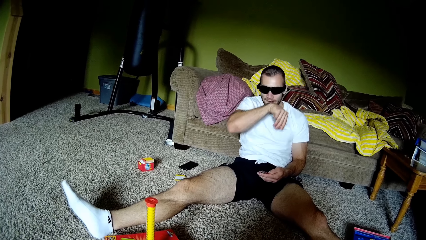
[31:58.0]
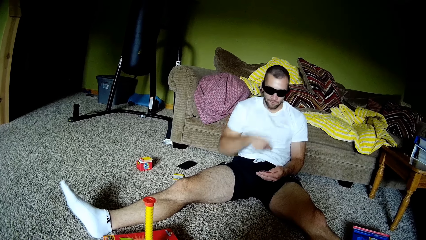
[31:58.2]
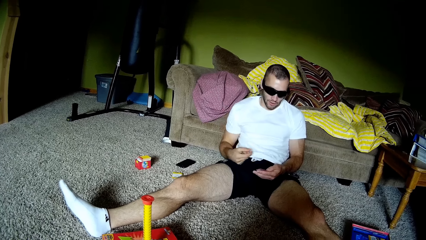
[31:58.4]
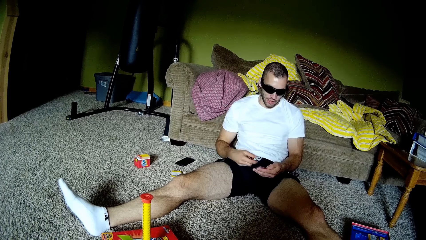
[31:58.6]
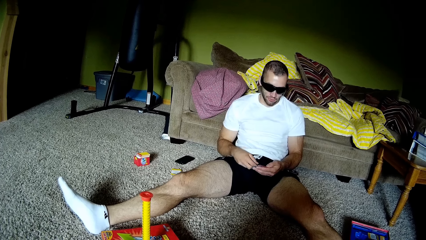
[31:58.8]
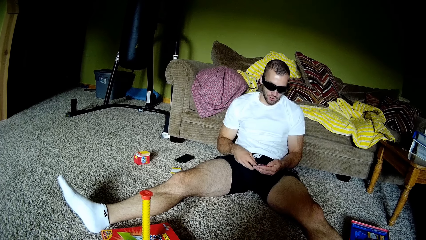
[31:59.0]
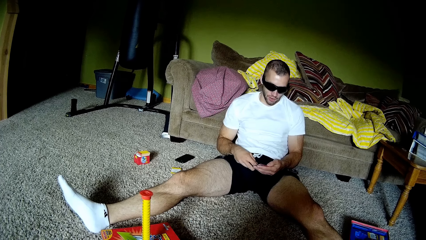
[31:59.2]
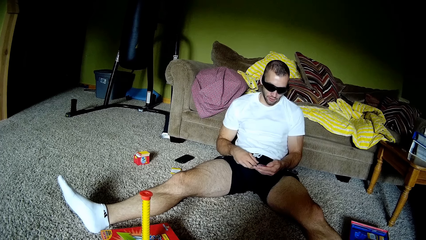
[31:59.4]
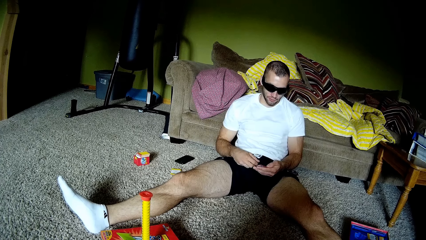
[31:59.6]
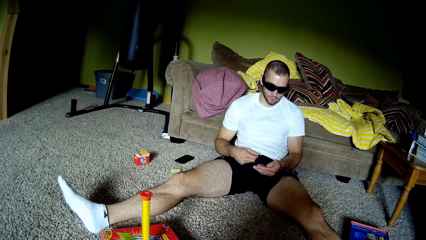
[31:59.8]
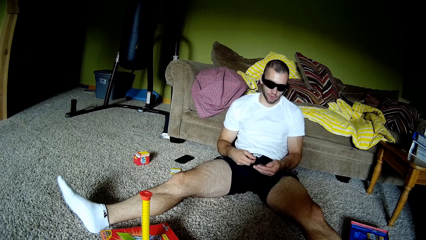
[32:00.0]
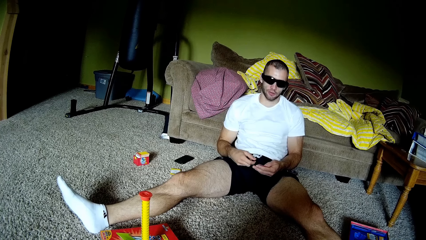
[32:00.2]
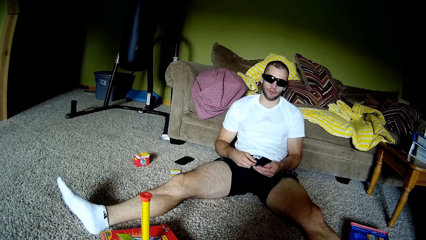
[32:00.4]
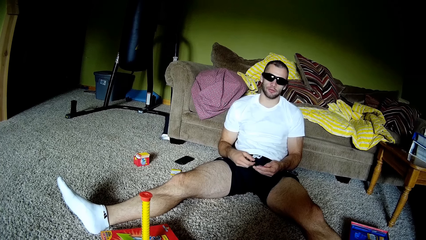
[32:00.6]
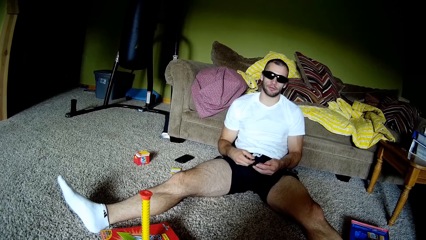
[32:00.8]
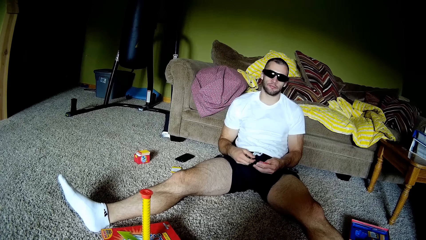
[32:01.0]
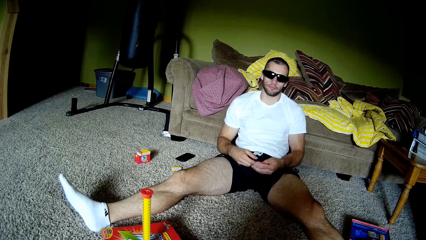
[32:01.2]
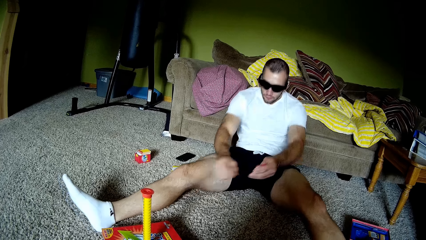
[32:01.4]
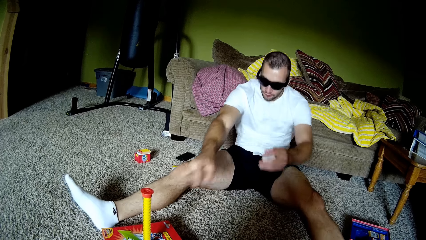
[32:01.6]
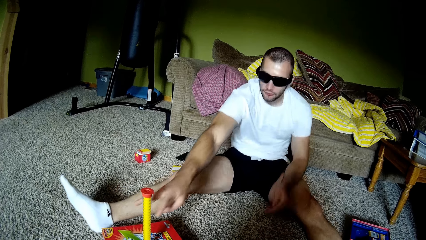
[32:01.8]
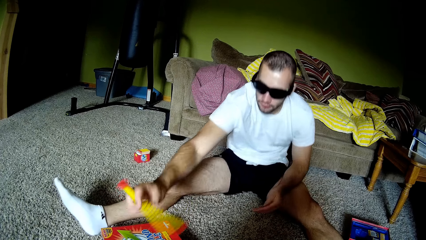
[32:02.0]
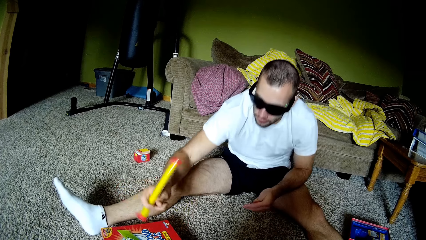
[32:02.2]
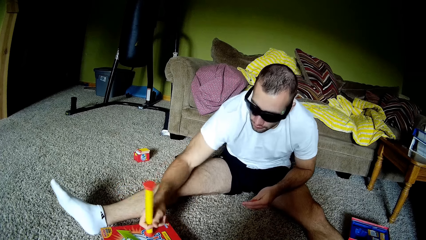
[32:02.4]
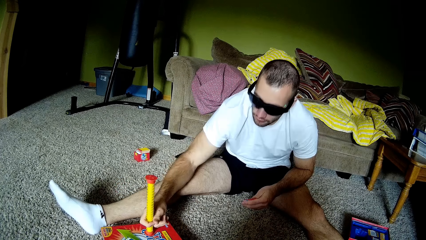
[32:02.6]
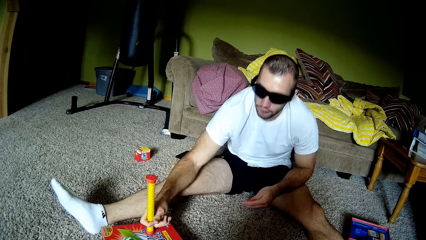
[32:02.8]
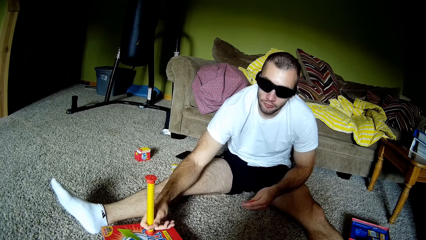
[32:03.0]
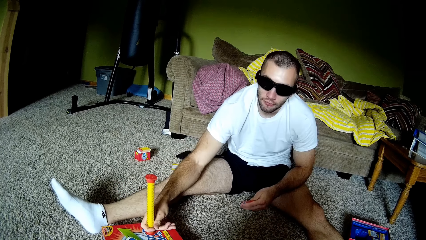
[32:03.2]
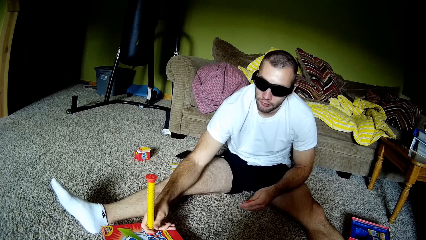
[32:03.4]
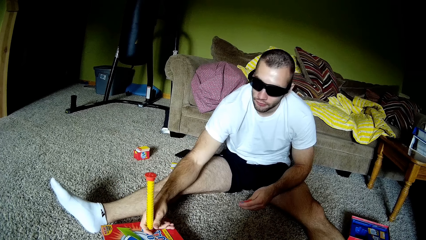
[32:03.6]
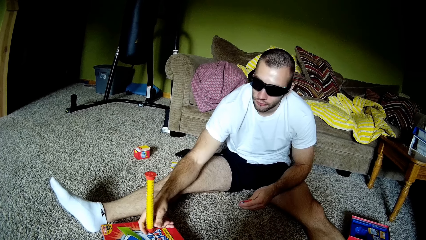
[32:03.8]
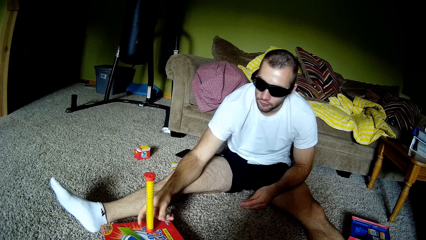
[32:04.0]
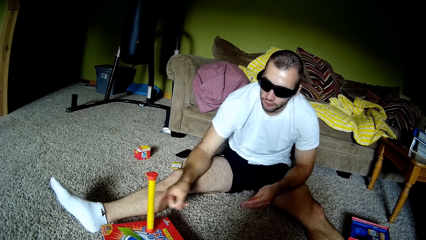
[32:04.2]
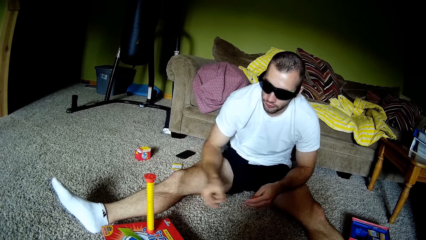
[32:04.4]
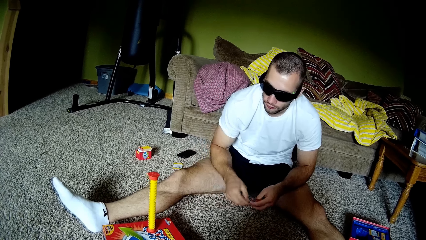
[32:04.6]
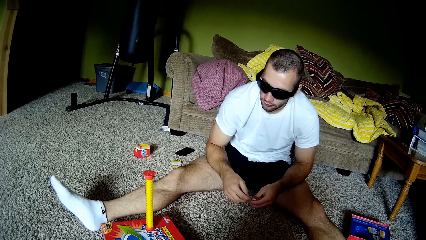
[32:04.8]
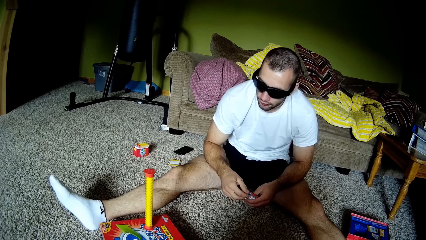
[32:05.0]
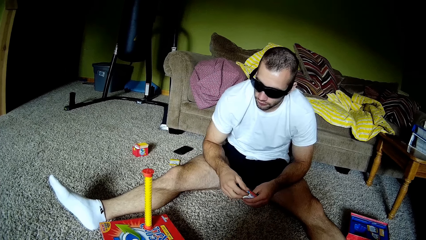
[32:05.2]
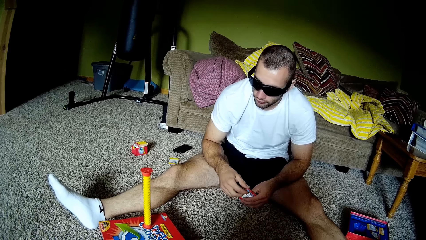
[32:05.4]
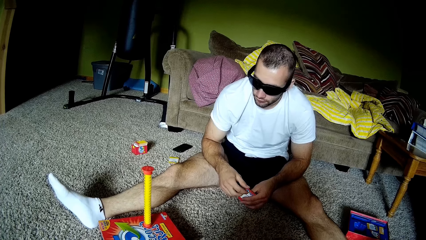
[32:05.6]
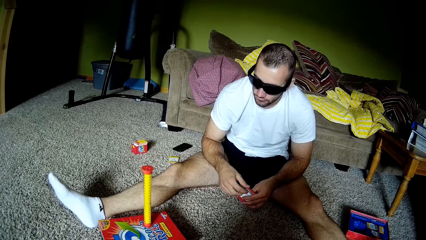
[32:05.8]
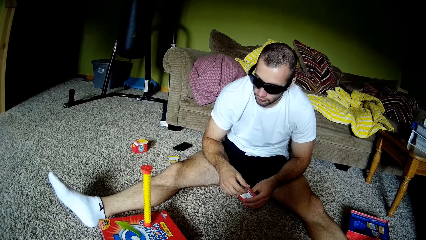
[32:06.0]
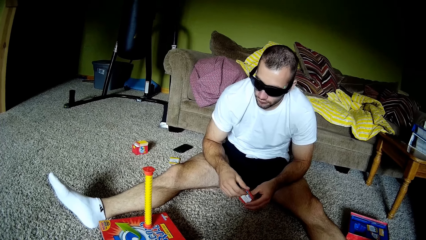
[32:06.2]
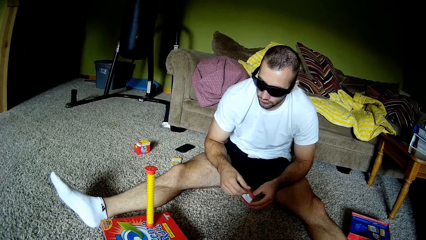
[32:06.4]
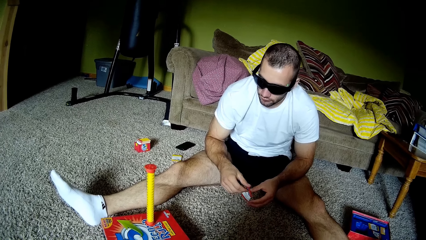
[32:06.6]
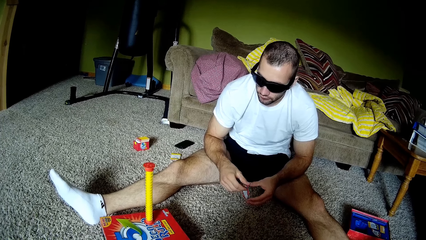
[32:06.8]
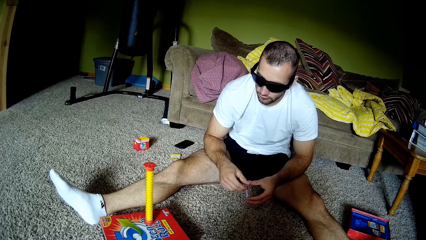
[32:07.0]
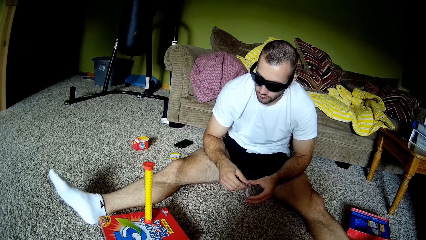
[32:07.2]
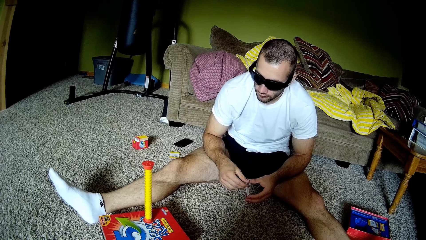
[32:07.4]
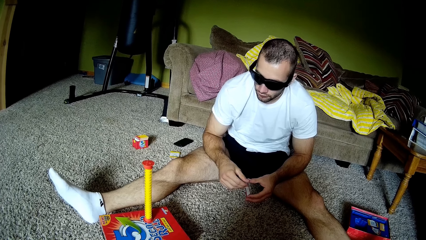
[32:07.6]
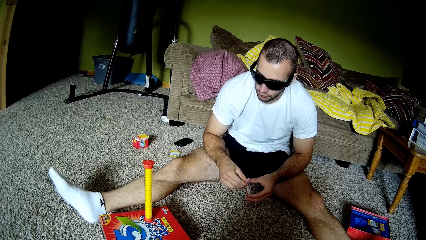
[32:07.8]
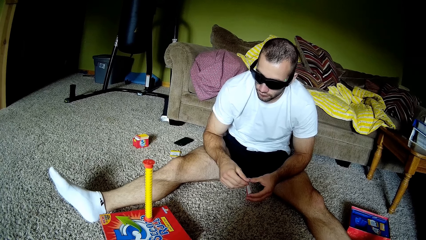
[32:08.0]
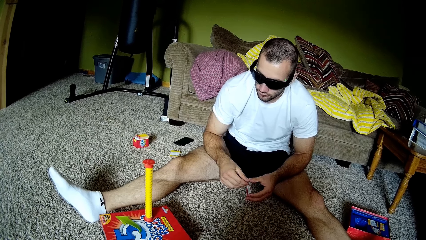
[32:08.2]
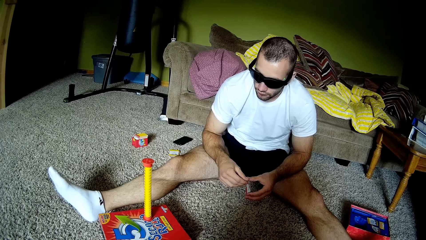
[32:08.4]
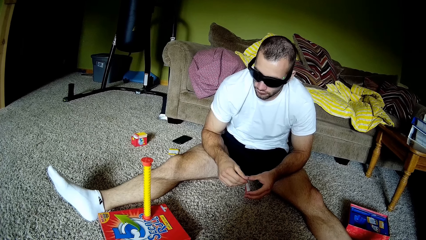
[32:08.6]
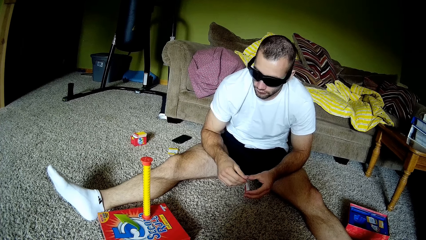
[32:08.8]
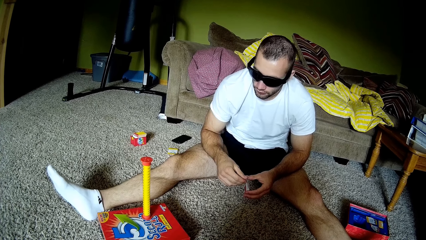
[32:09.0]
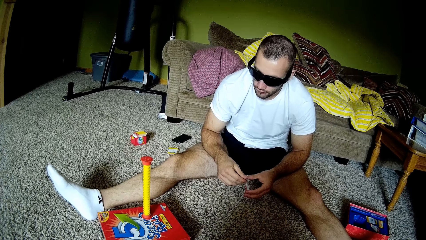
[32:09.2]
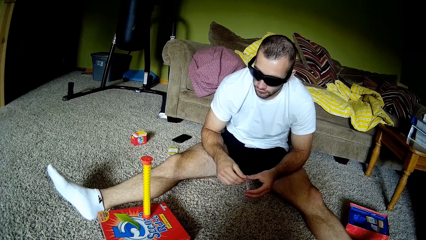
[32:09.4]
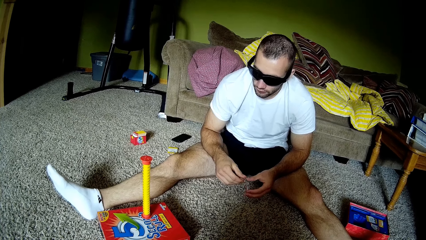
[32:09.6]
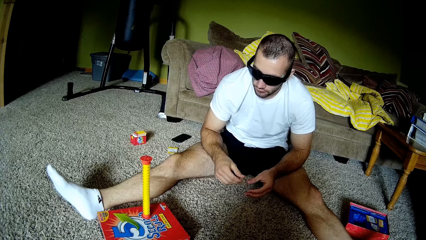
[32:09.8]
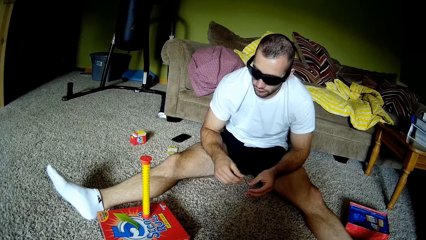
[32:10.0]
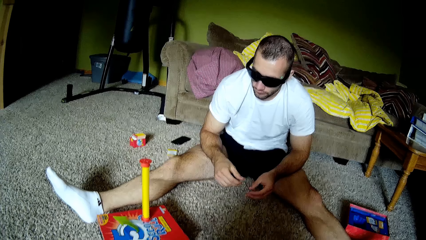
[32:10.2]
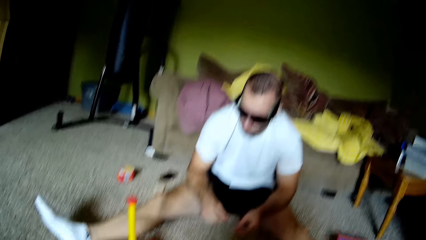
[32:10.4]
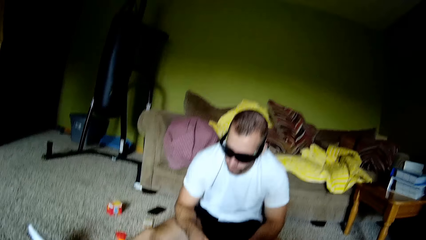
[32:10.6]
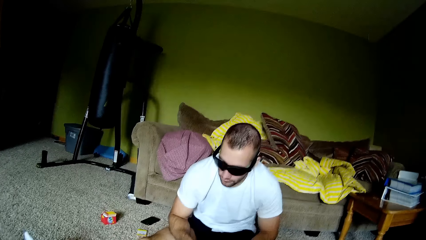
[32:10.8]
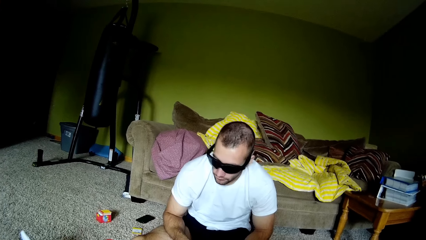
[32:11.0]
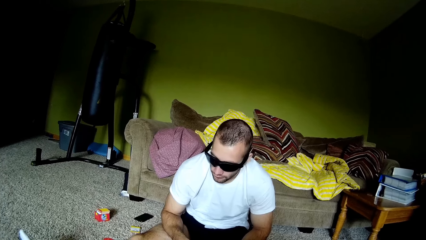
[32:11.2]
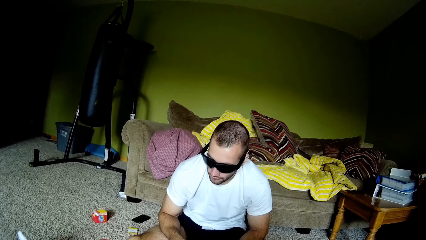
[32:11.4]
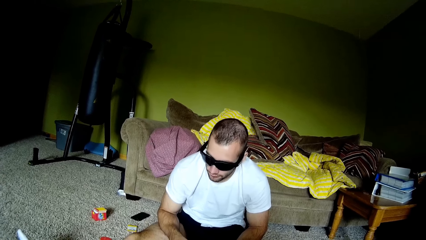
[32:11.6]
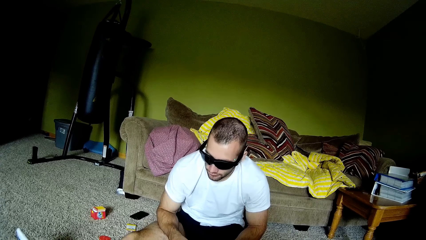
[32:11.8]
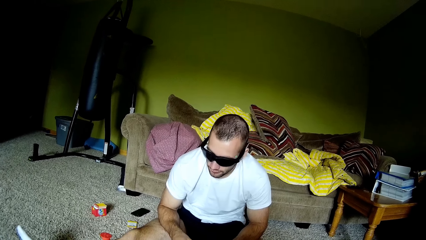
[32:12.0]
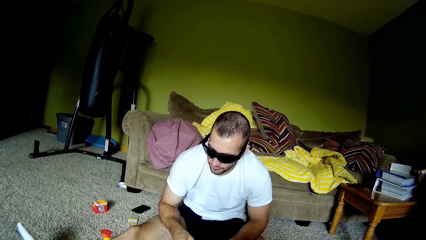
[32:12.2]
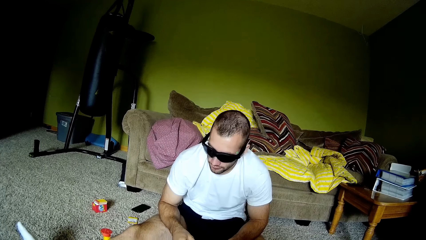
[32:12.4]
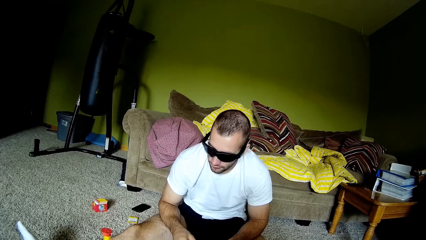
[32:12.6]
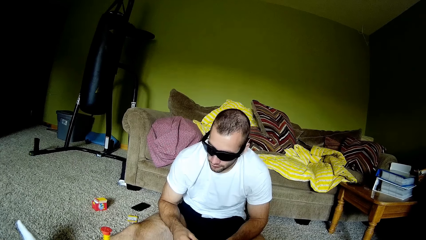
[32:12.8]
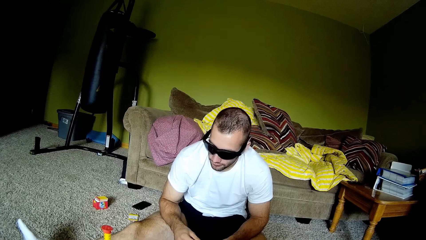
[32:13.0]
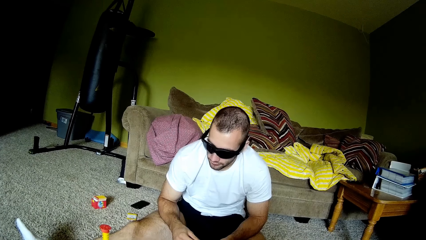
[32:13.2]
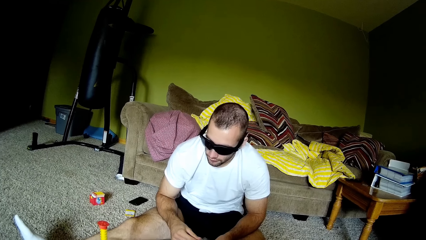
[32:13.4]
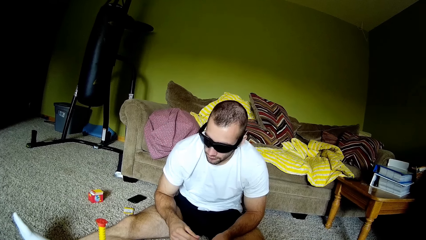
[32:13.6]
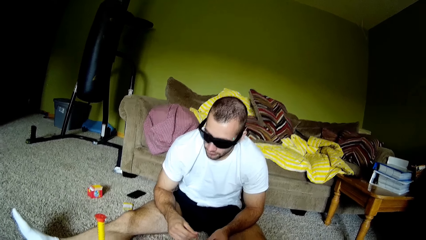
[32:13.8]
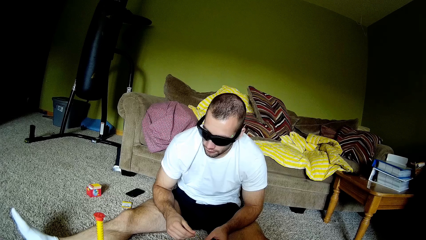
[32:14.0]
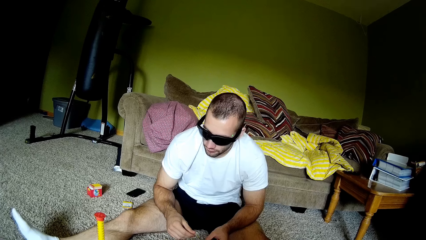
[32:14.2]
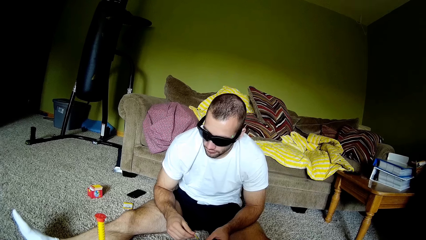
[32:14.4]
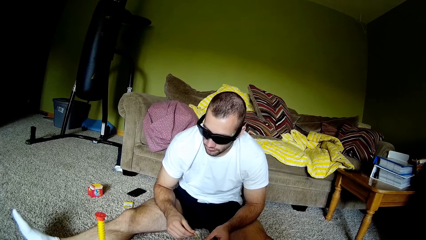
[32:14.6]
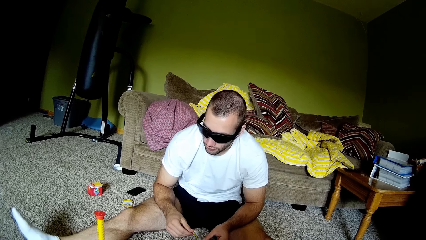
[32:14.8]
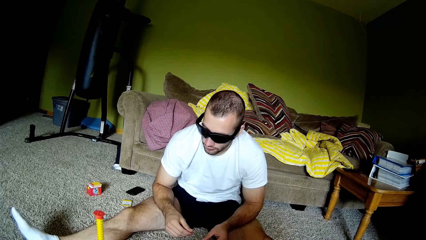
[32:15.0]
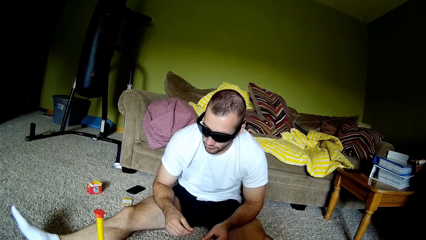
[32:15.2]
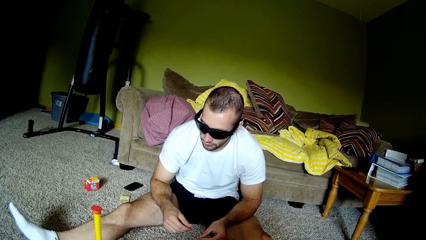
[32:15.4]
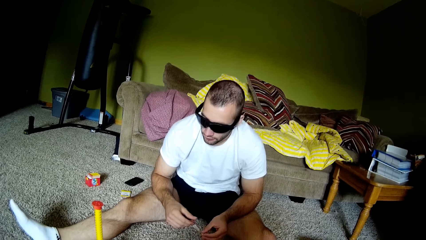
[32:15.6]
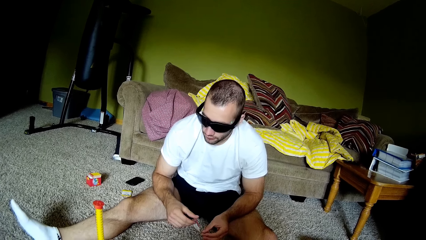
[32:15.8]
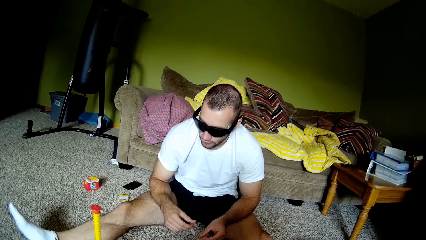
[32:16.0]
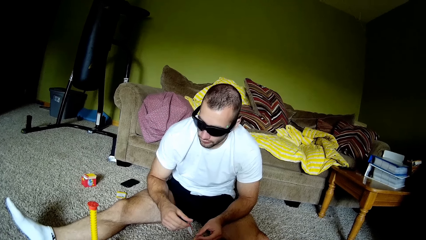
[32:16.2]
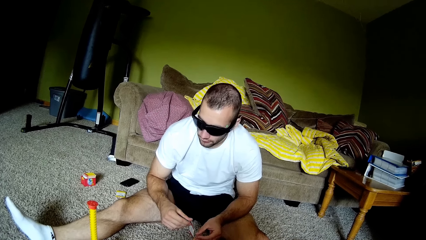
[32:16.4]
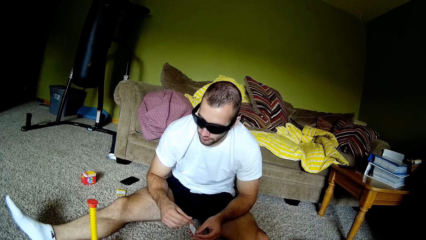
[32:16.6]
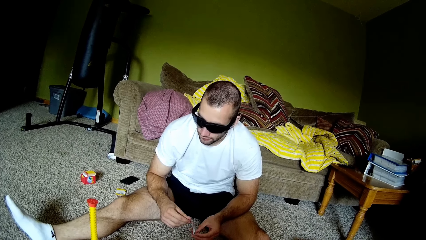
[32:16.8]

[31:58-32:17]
A man talks to the camera wearer. The man reads from a Second rule game card and flips a Second rule game timer. The camera wearer talks to the man.
